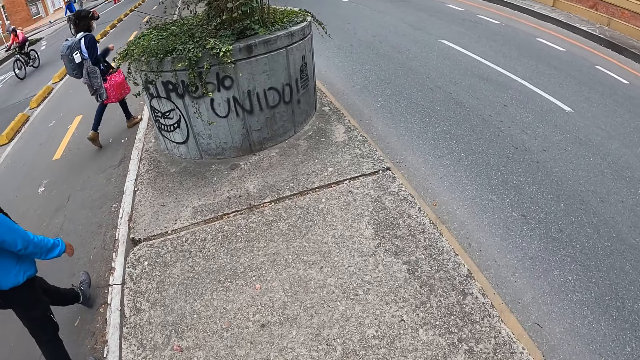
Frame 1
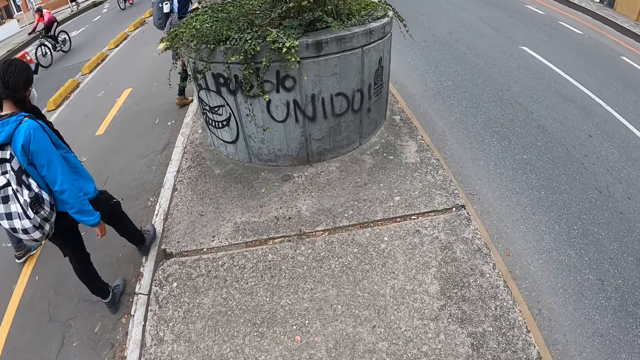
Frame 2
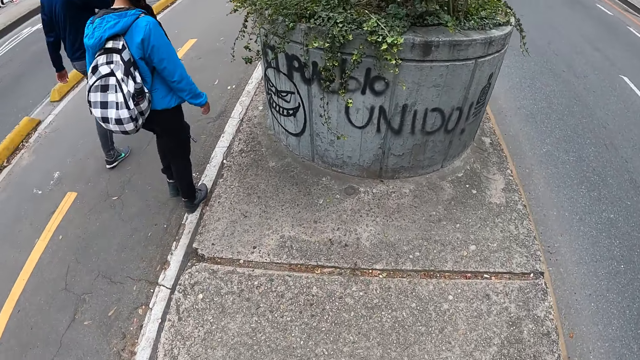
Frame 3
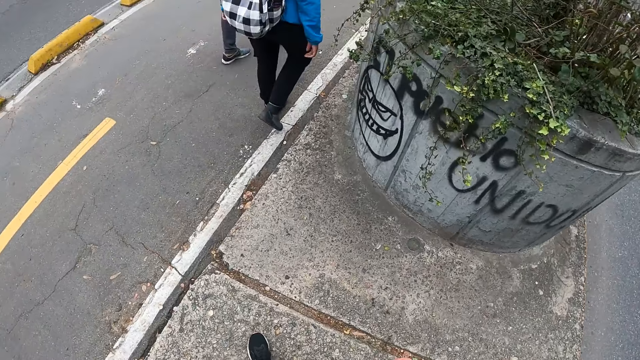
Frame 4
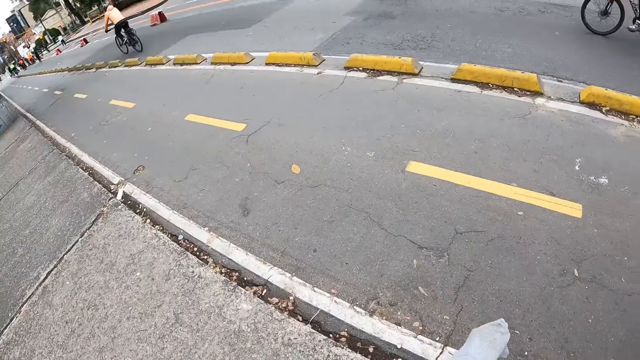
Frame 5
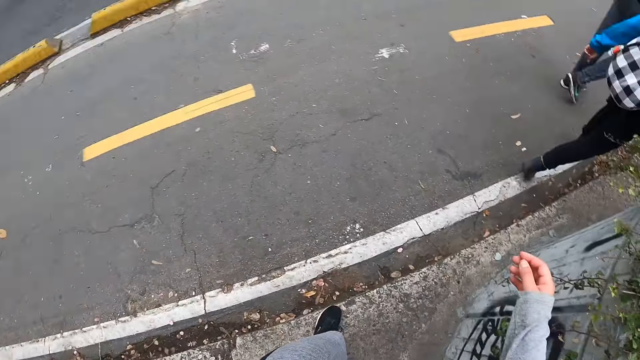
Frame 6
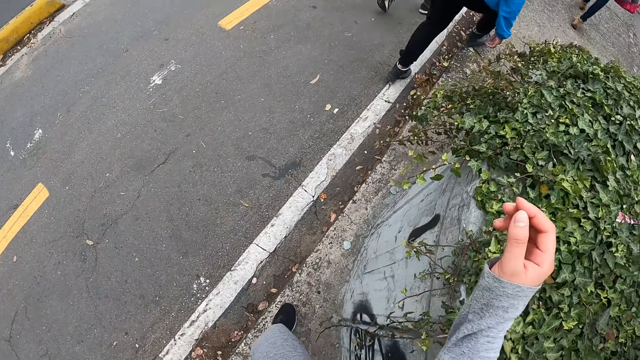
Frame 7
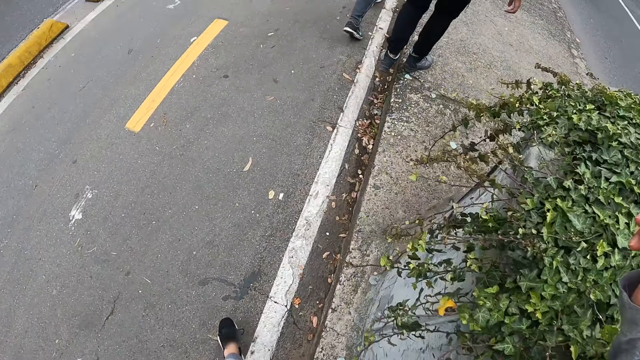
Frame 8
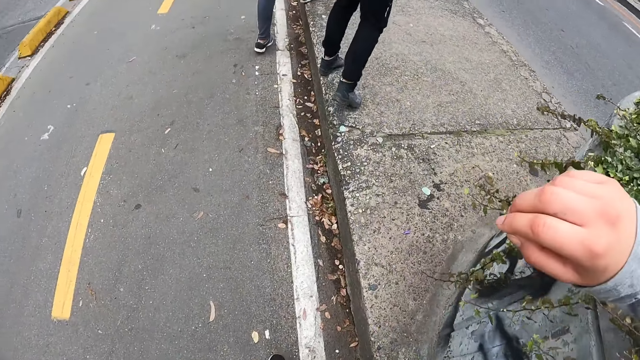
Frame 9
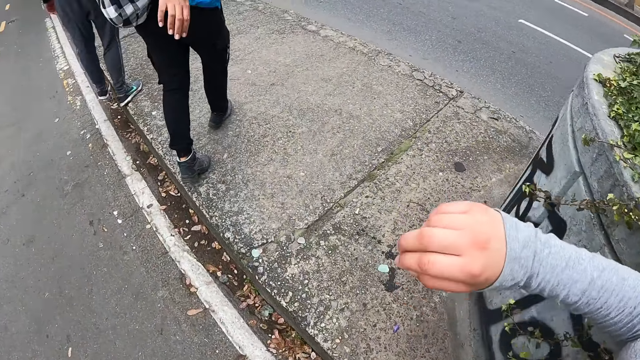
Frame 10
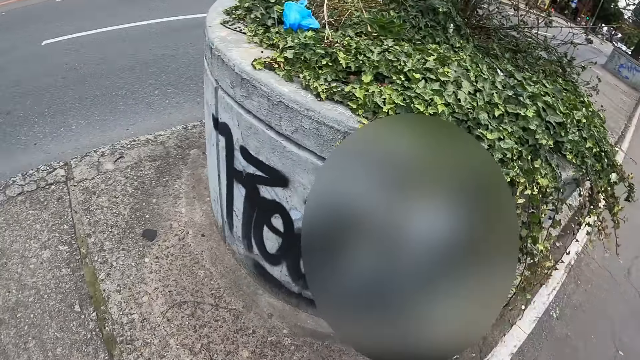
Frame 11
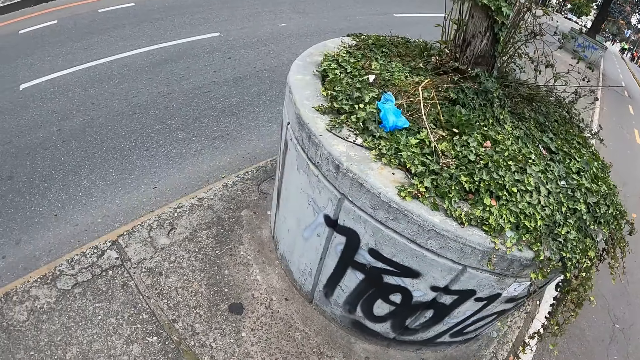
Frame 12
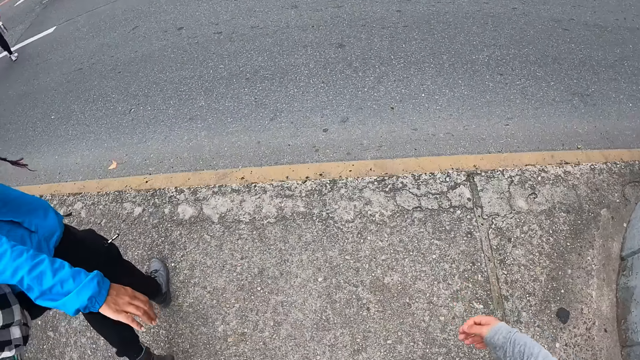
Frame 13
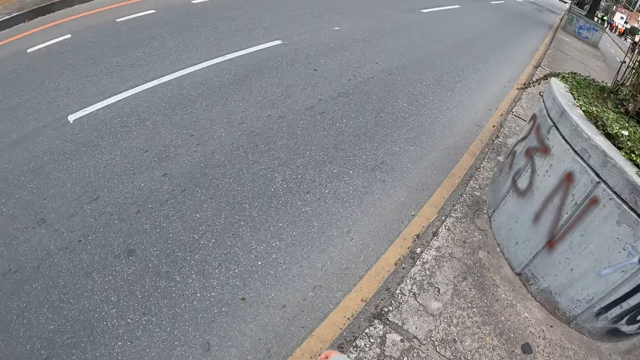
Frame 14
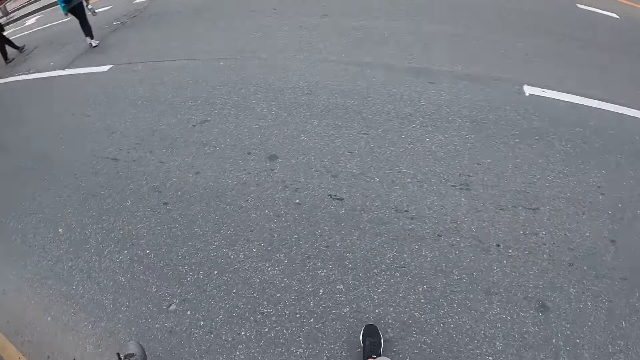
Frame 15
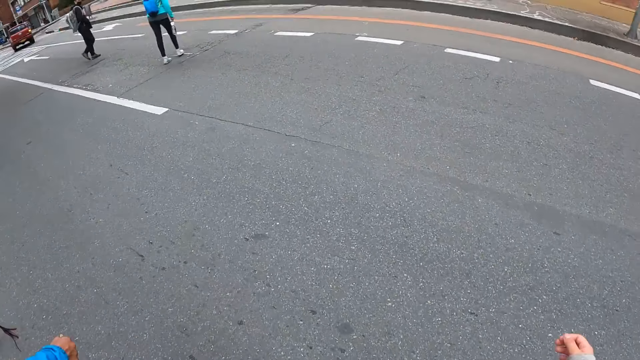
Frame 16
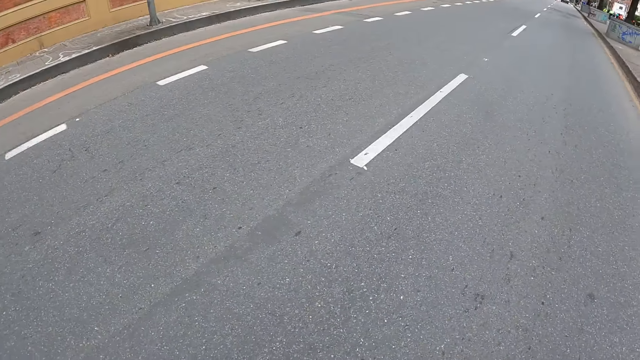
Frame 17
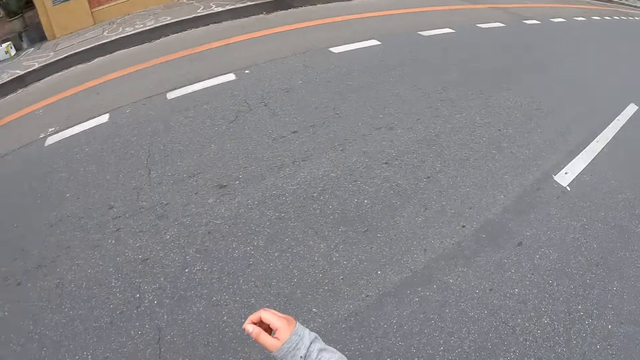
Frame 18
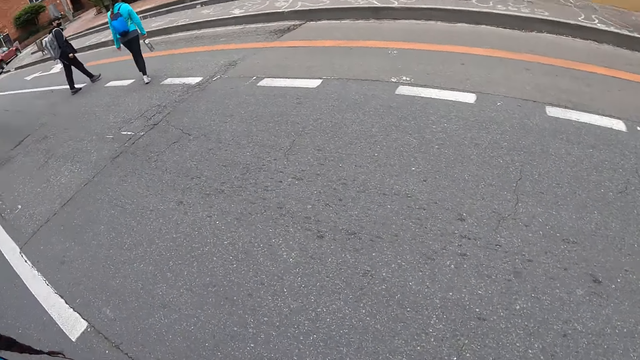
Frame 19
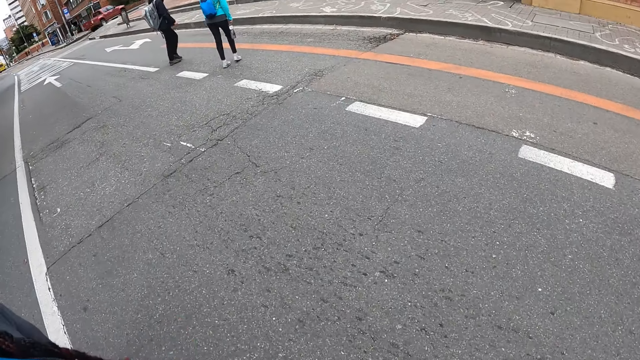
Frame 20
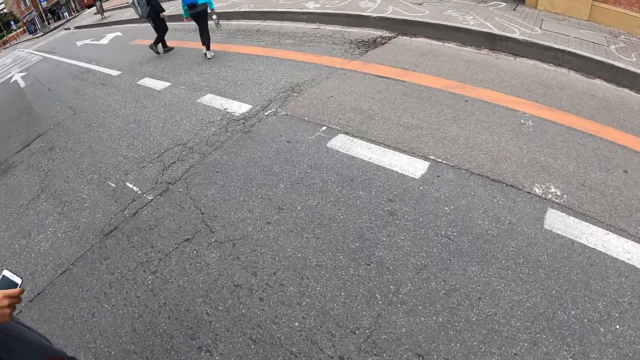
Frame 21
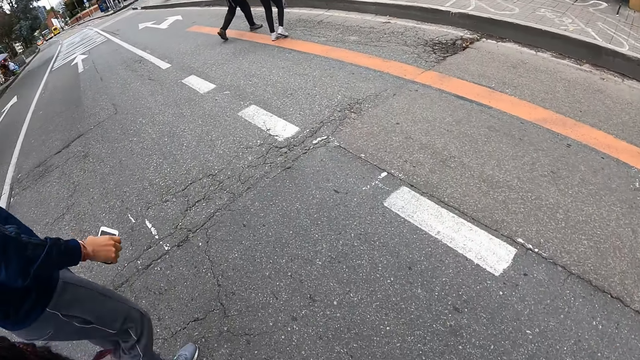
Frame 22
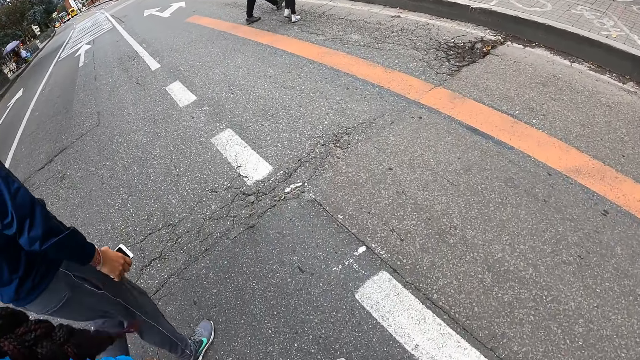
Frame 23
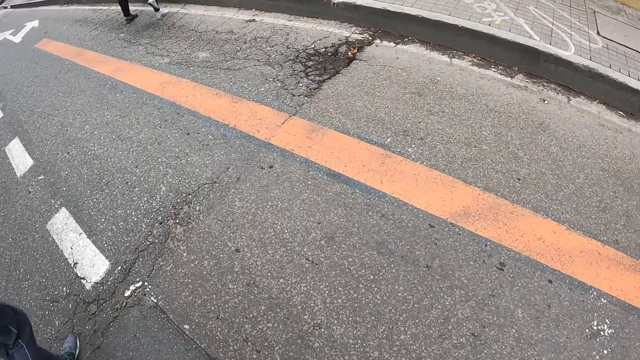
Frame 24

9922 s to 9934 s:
The camera wearer places her right shoulder on a plant. She crosses the road with a woman and another woman.

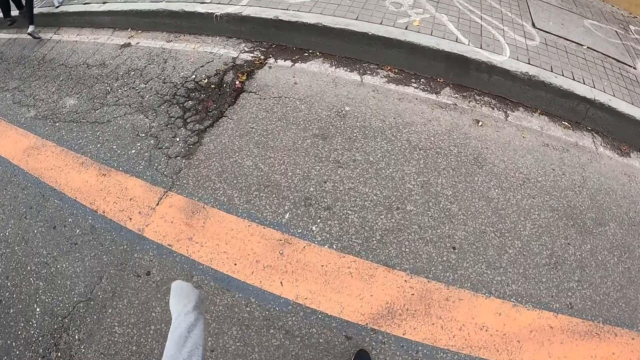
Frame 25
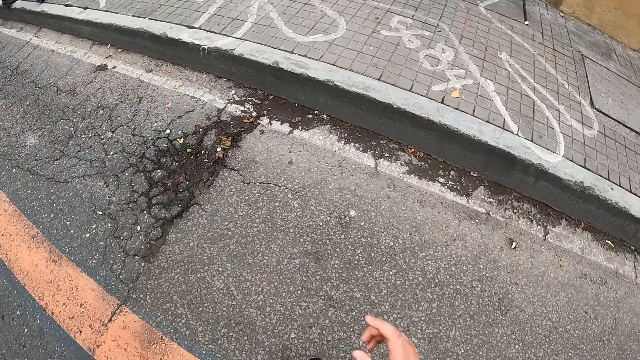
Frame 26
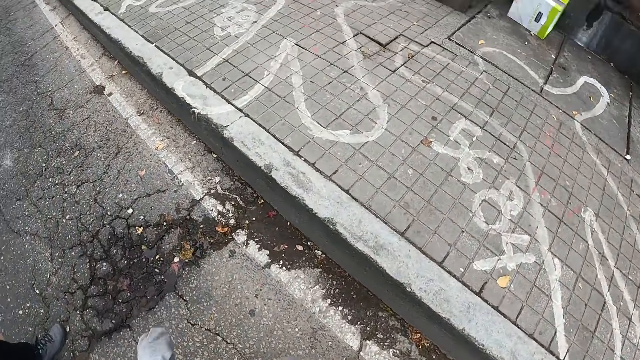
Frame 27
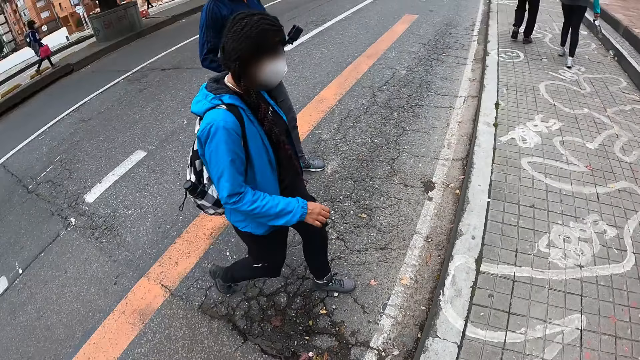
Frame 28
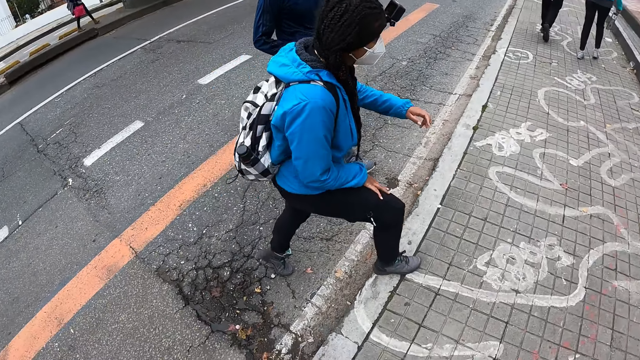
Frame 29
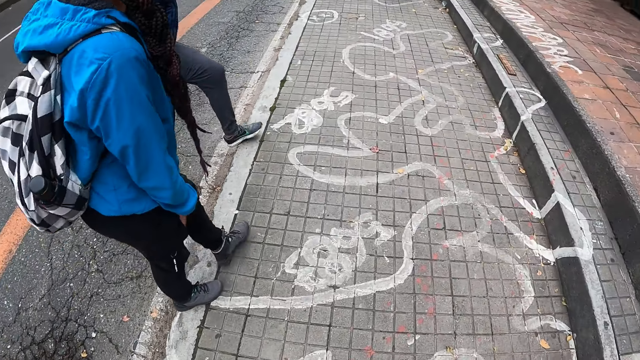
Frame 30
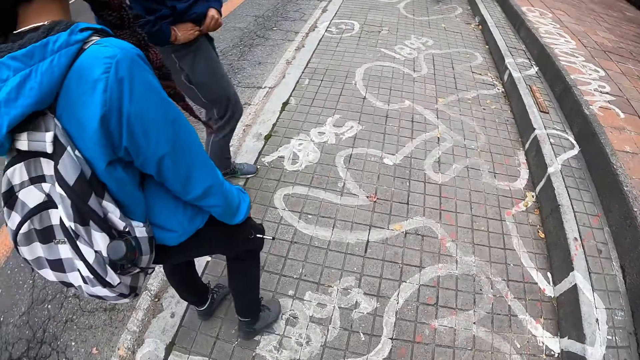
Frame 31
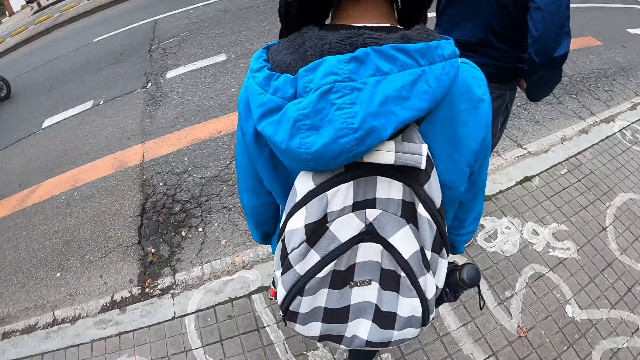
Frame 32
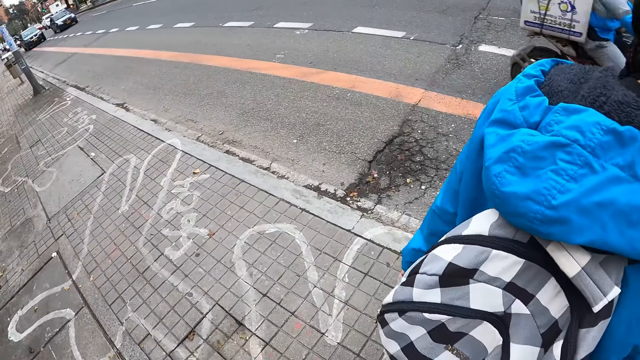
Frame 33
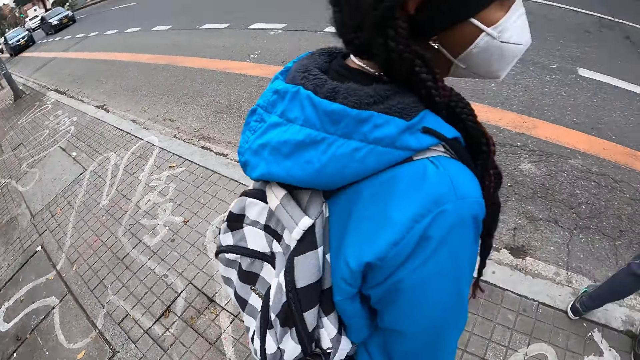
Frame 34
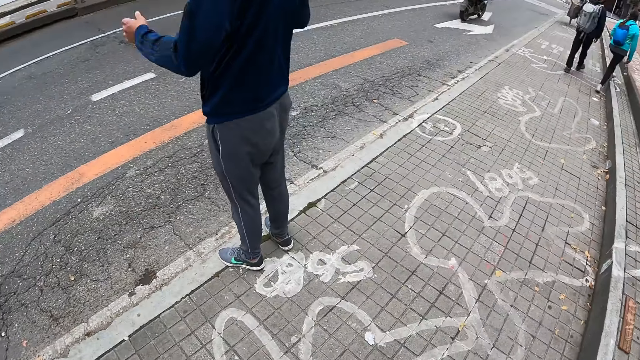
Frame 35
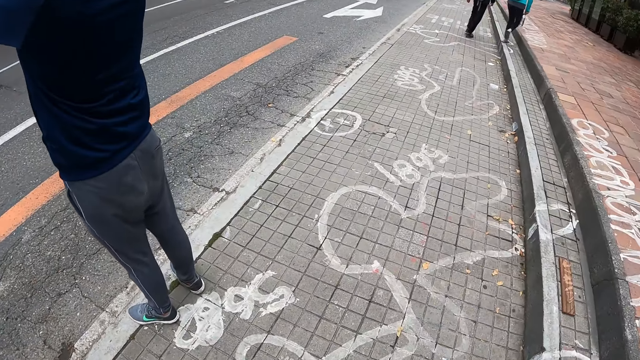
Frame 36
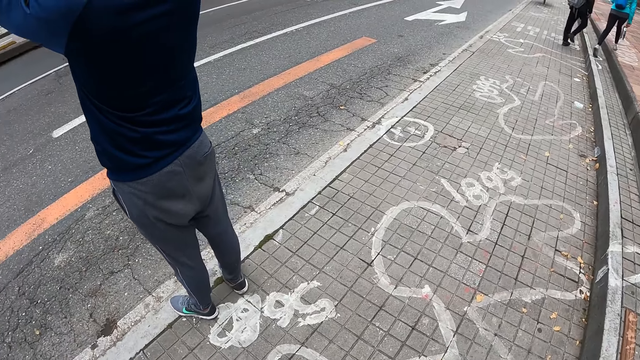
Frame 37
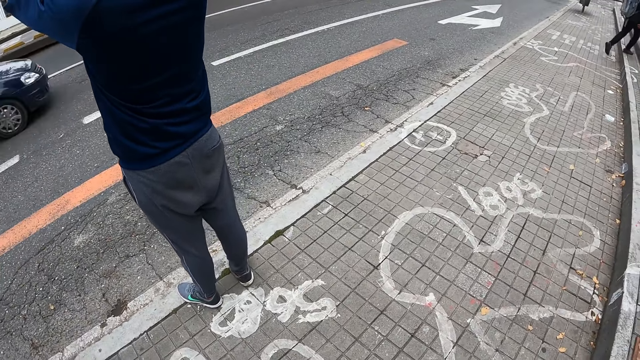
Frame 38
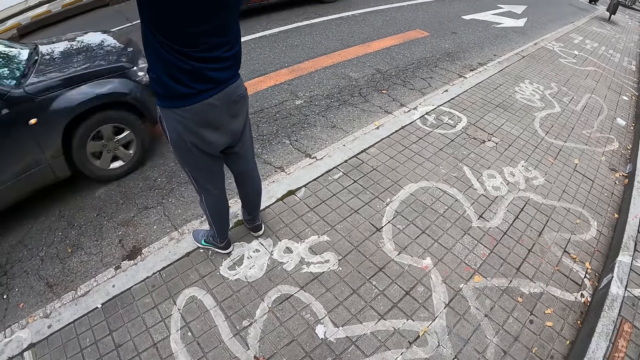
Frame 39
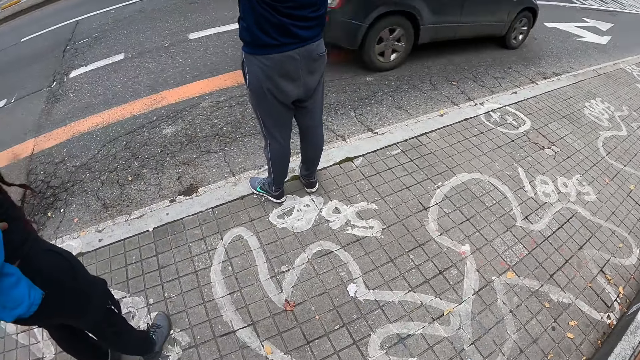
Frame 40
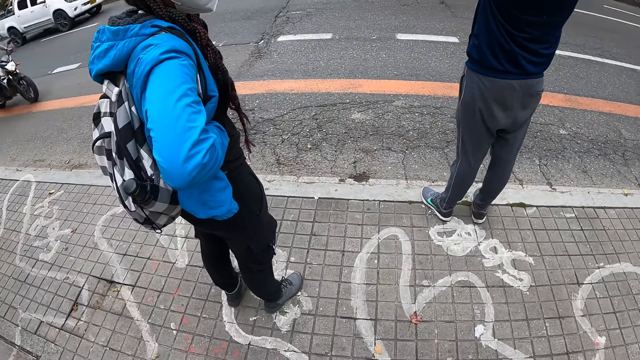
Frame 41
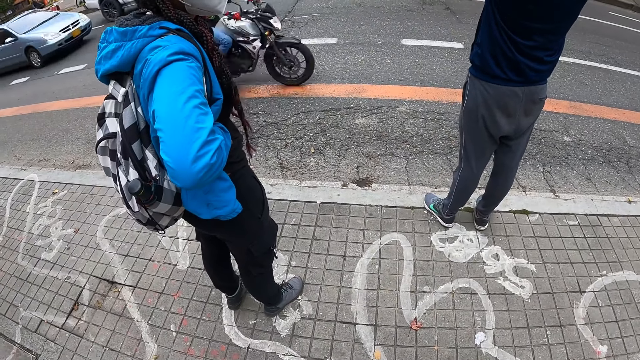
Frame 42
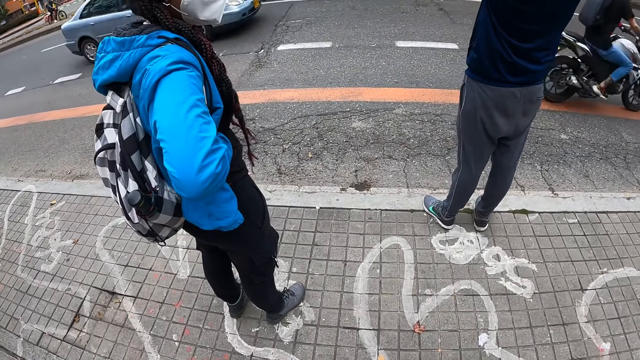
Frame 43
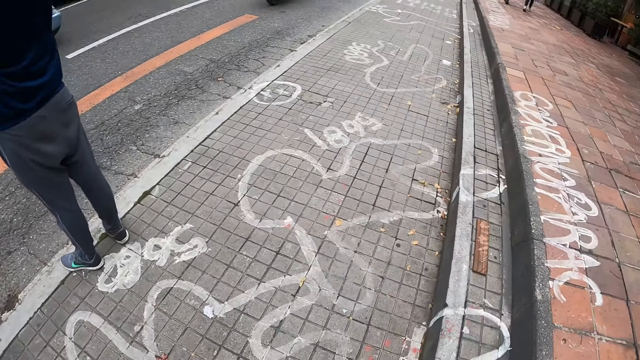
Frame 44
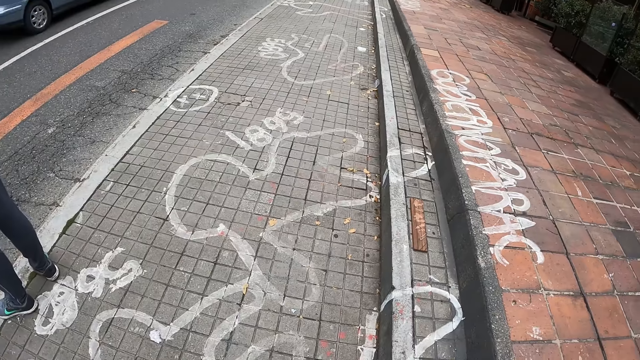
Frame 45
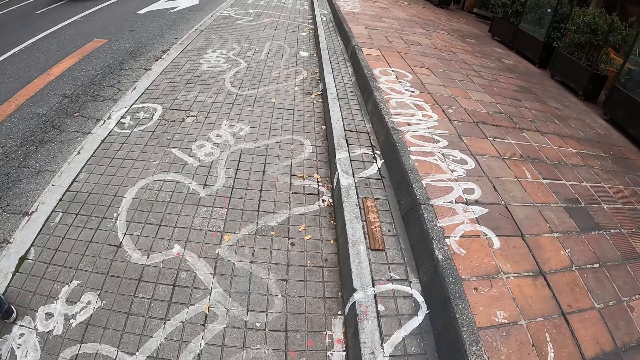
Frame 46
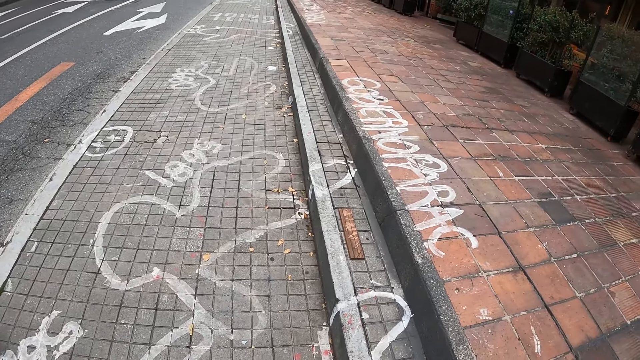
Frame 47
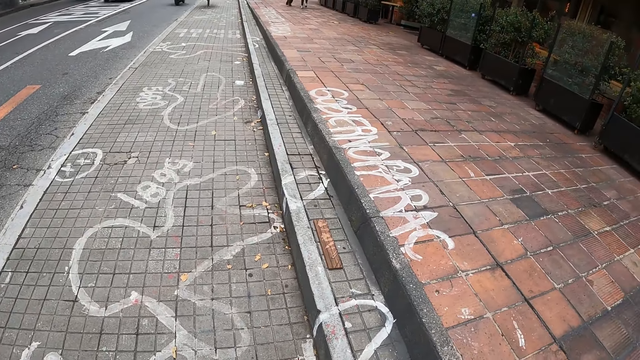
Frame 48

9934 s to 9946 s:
The camera wearer stops to walk. They look around.
